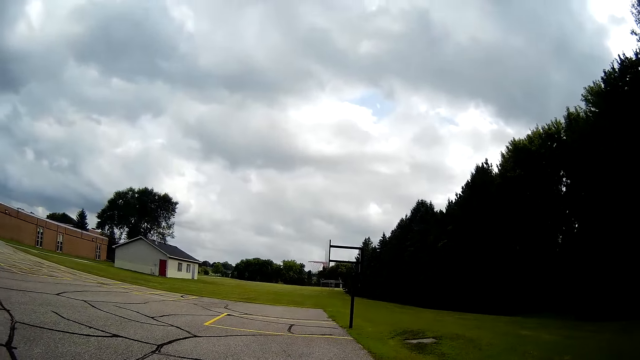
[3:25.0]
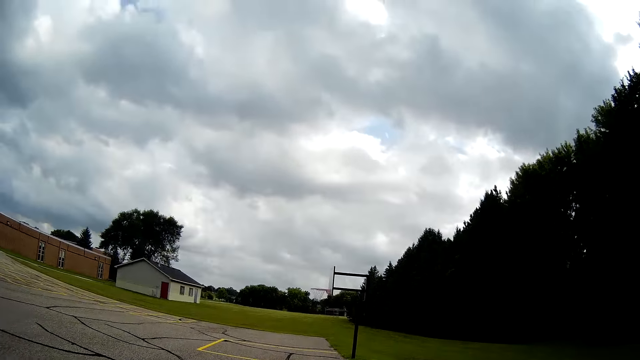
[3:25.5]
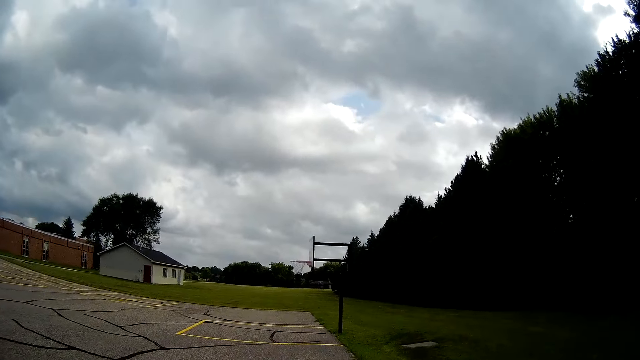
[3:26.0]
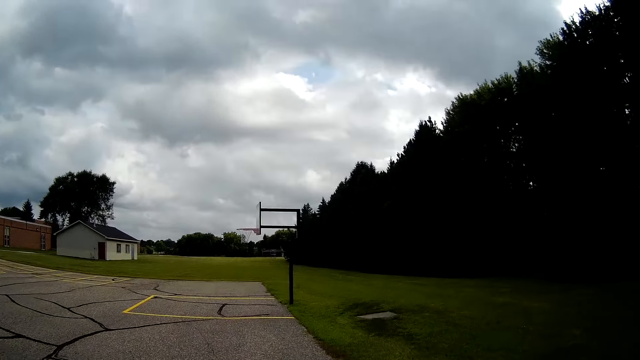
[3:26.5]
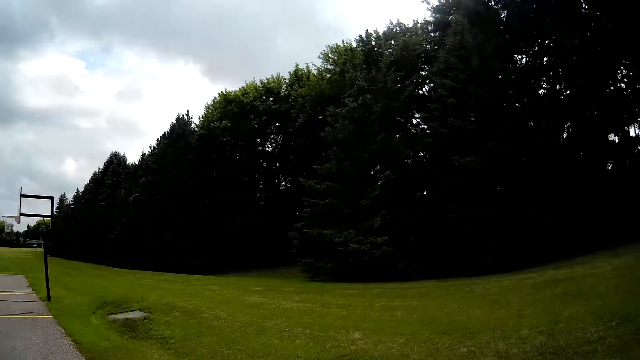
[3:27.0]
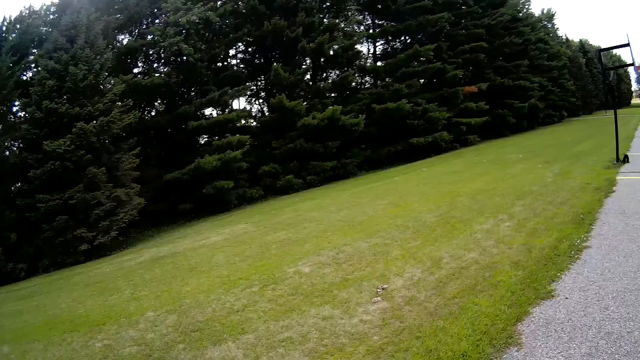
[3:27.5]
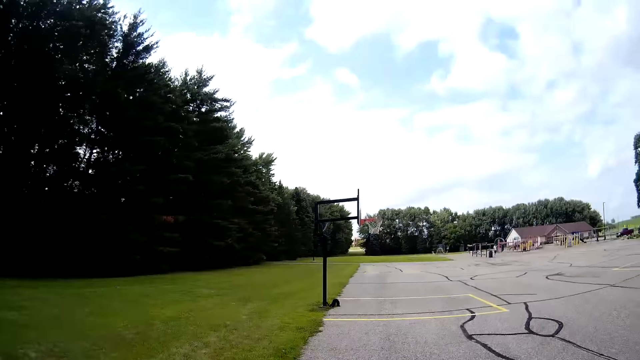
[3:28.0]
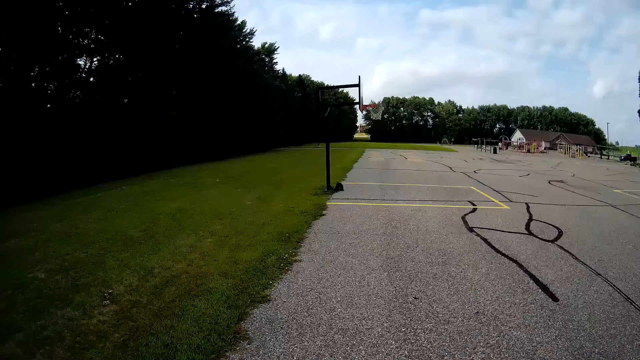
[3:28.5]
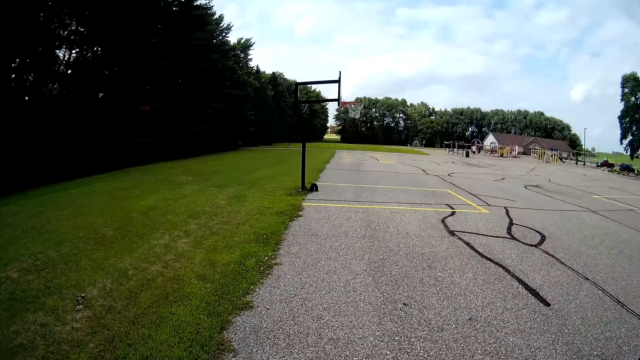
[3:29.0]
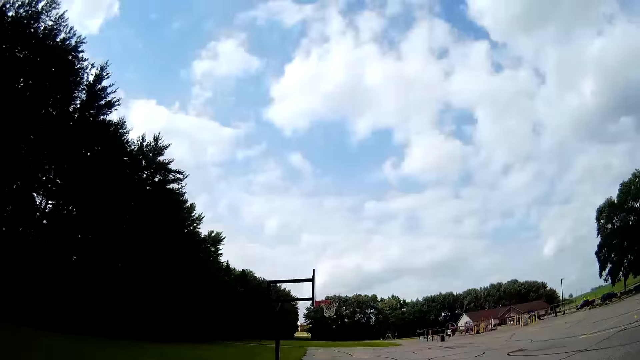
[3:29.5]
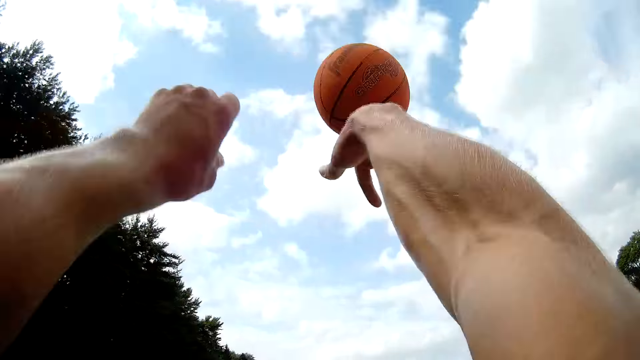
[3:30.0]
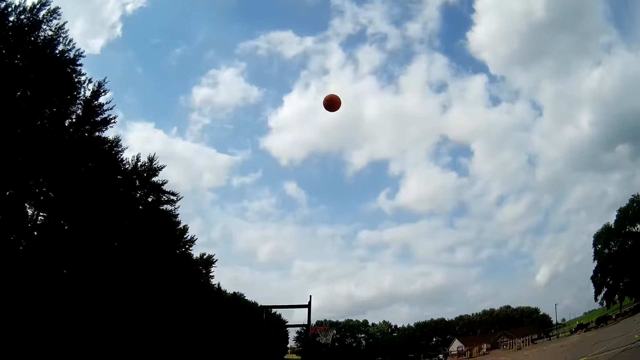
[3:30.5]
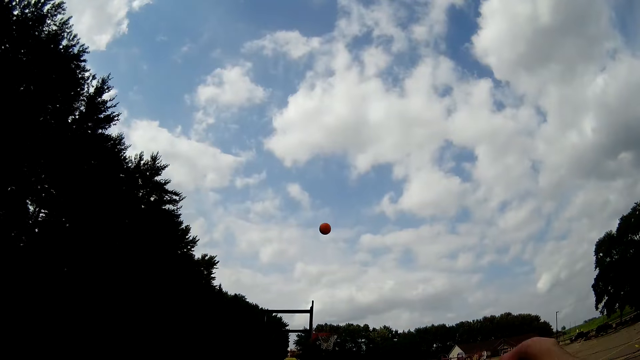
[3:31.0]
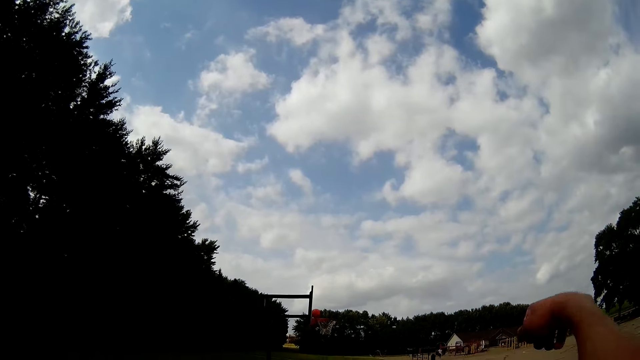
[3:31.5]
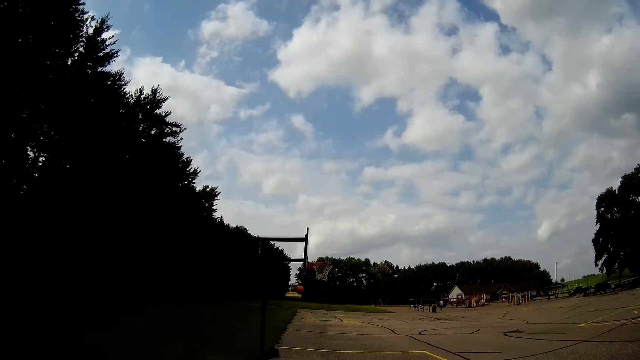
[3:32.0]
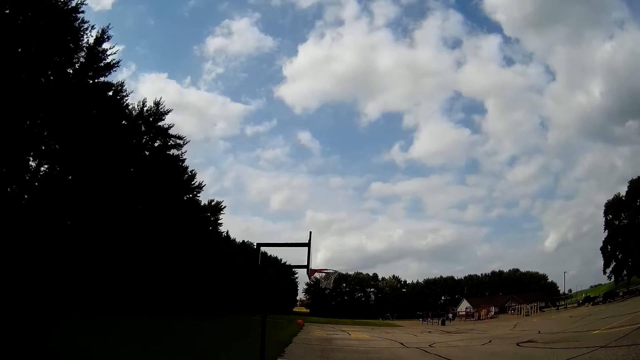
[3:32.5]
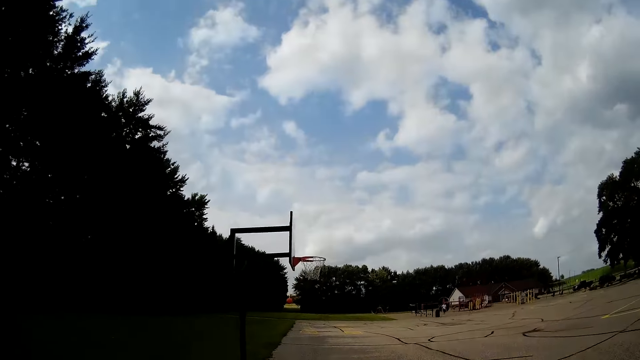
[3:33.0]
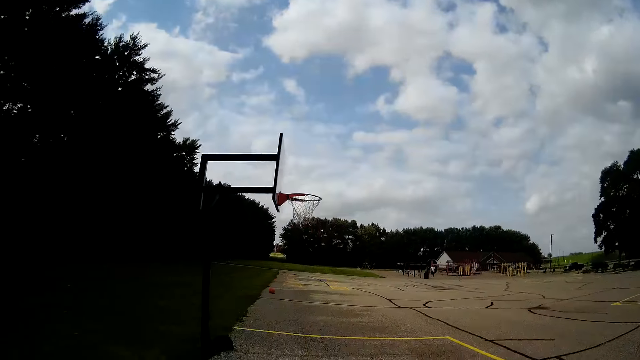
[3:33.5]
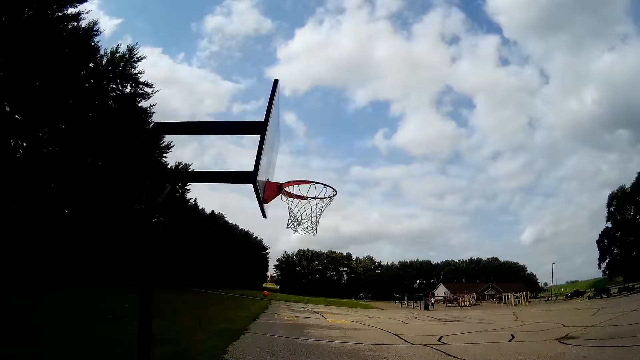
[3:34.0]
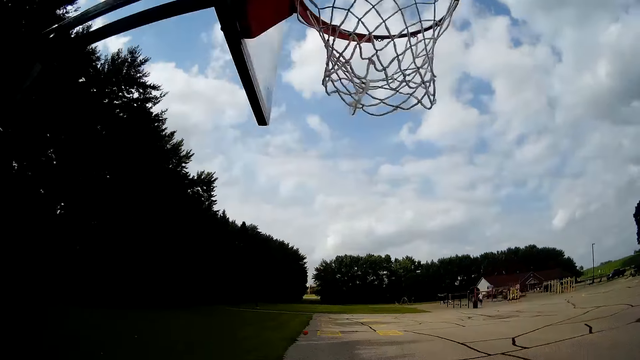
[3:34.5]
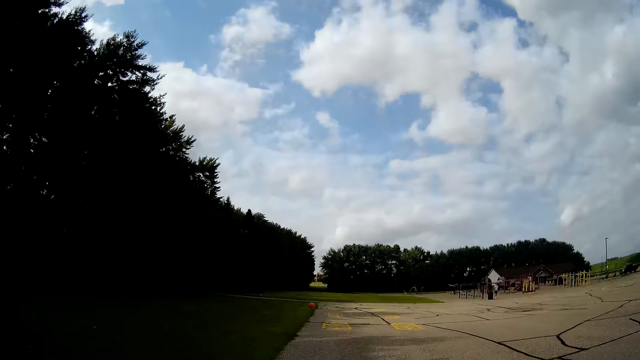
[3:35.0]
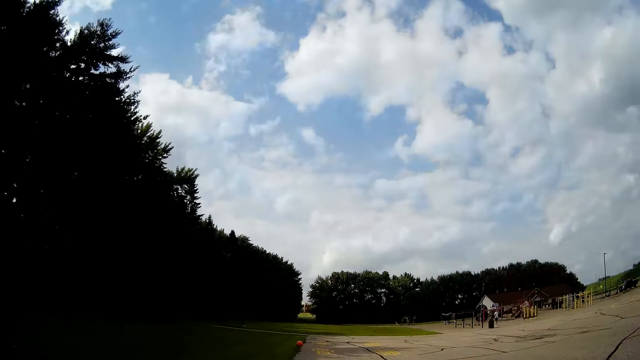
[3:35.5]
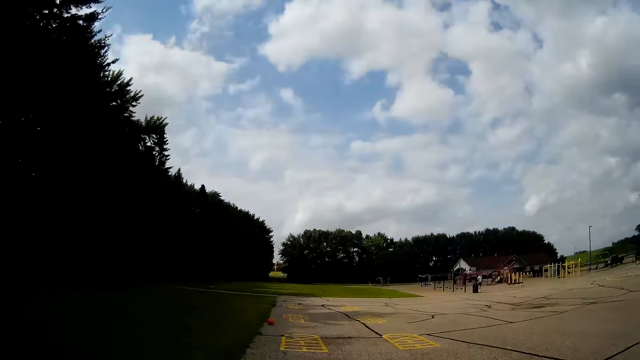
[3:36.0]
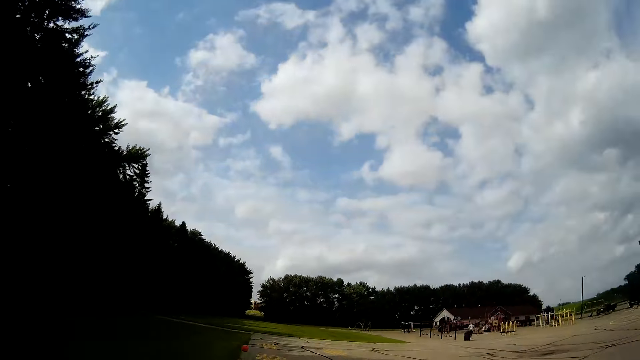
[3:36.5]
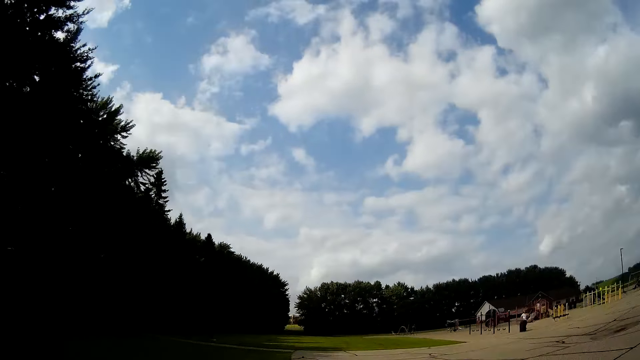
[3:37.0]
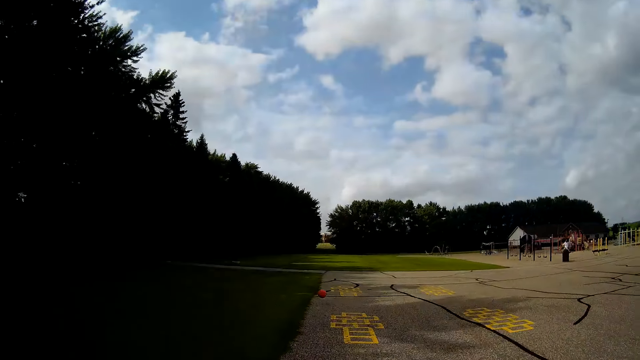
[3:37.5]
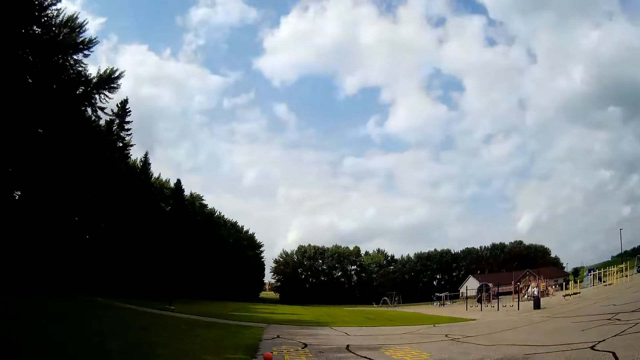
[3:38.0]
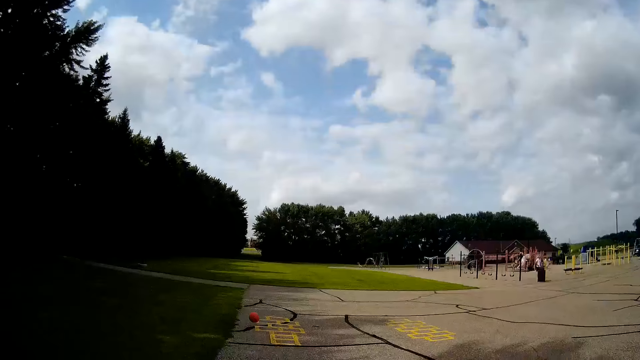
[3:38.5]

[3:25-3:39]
The camera wearer bounces the ball on the ground. They try throwing the ball through the basketball hoop. They run towards the ball.

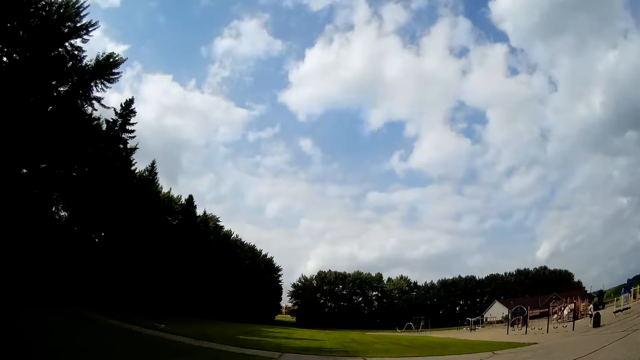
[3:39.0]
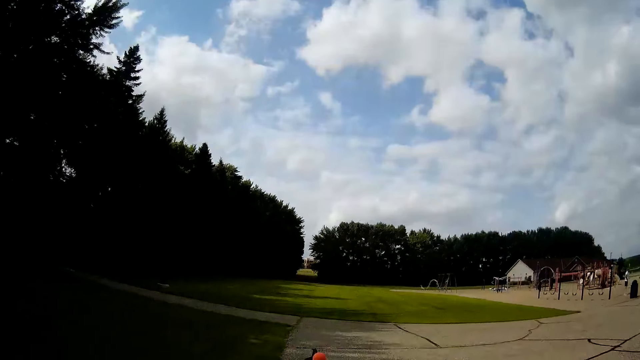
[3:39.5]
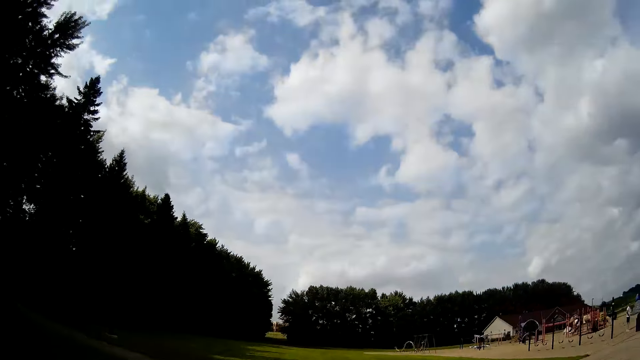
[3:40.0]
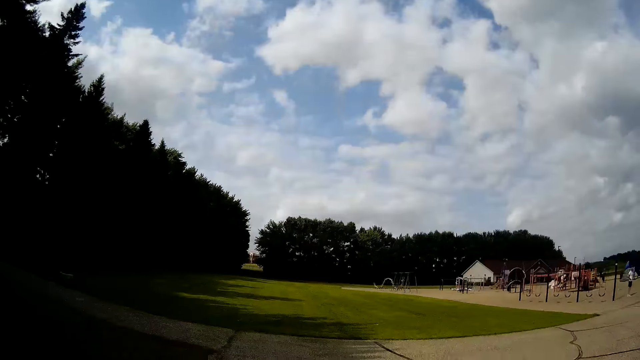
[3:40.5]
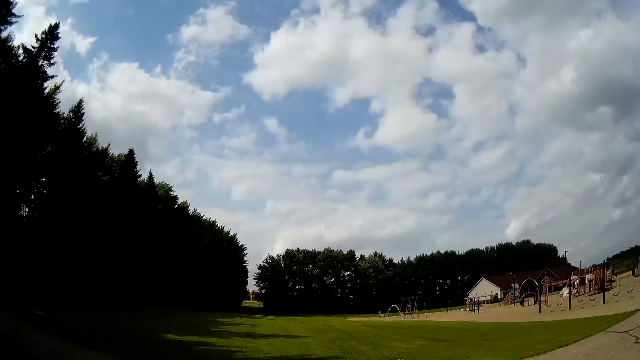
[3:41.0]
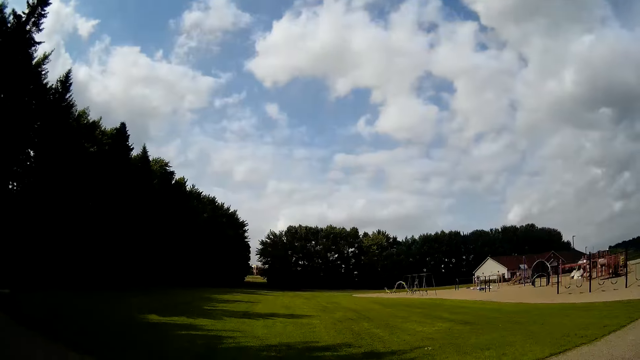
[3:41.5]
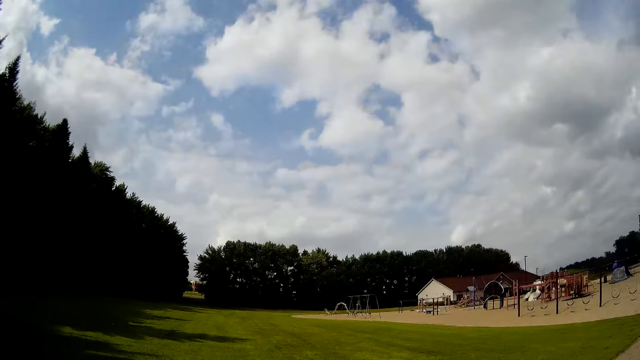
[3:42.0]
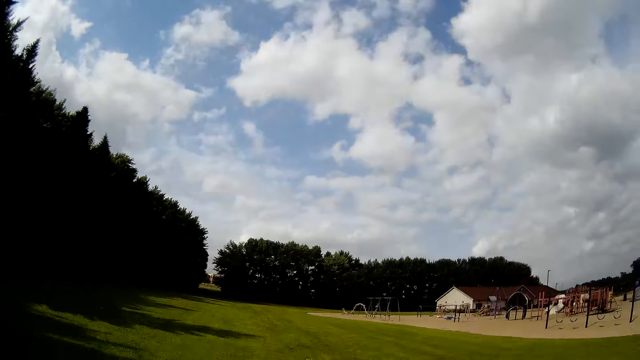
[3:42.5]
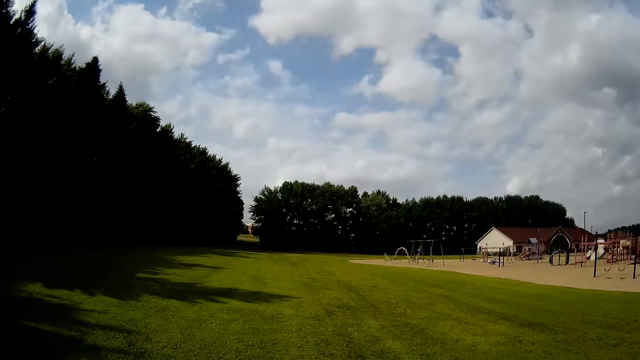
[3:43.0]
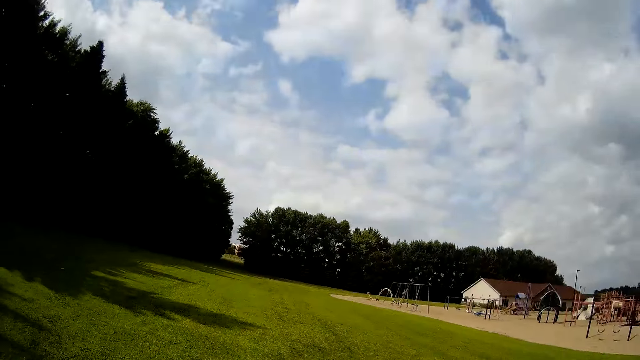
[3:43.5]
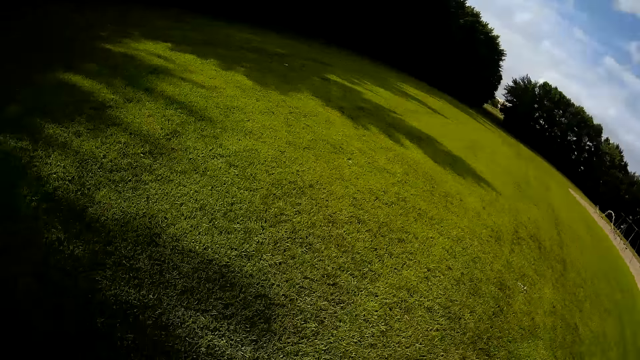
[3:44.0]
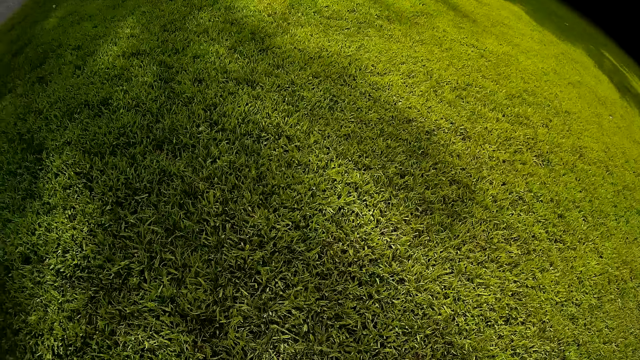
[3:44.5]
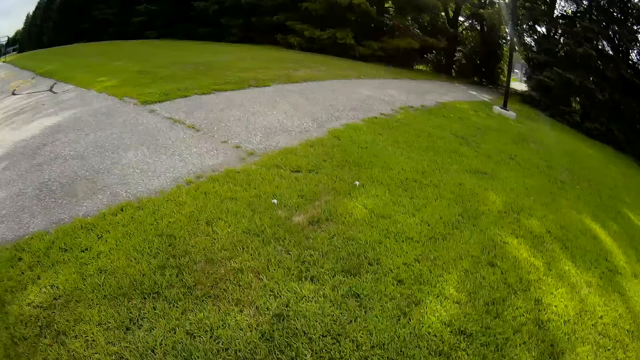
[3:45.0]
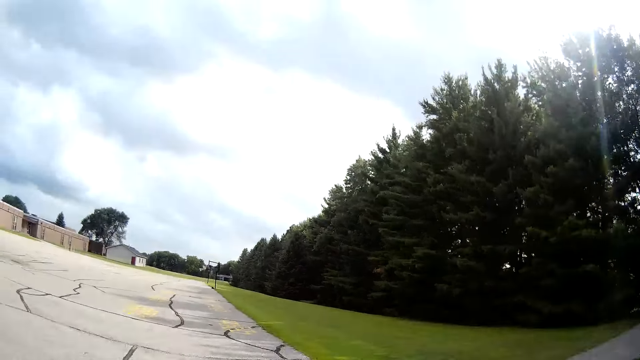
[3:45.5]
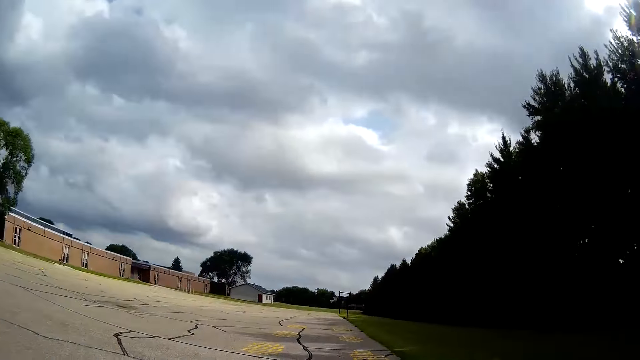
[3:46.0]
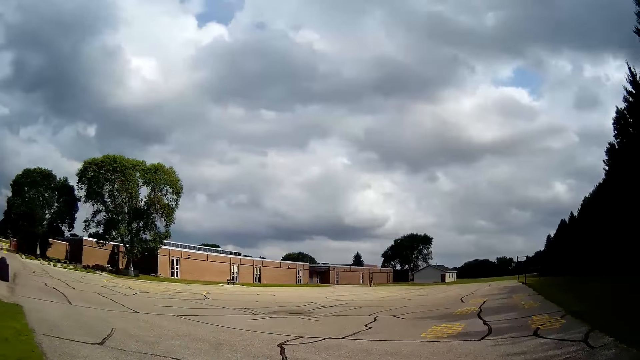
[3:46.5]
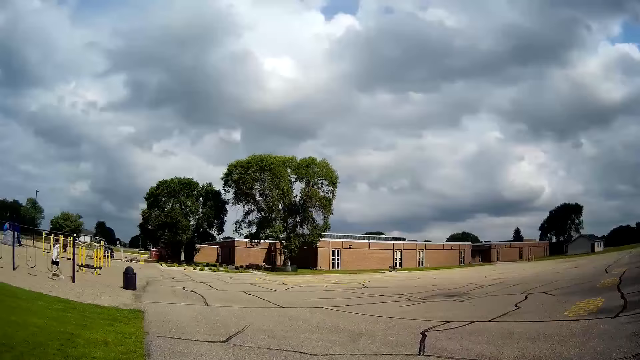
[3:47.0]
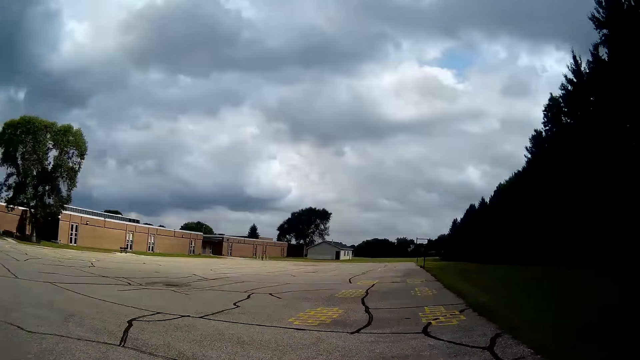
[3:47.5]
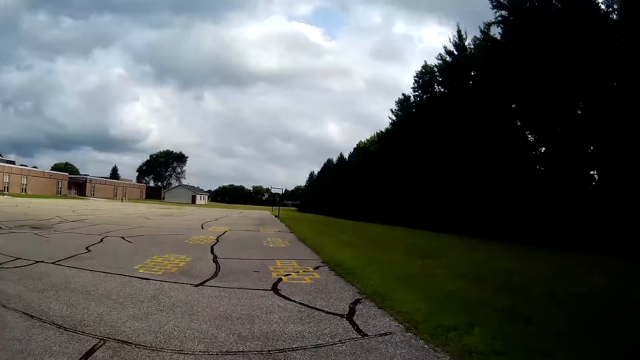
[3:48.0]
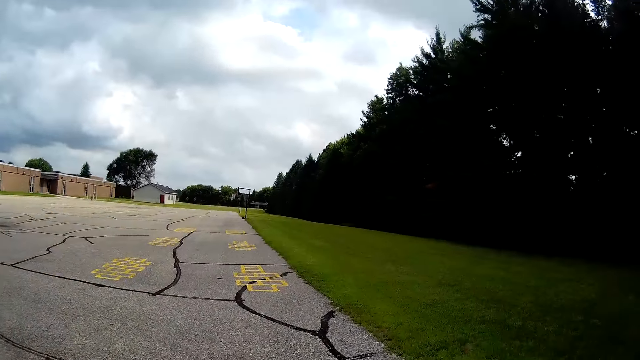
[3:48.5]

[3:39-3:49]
The camera wearer picks up the ball from the ground. They look around the basketball field.
